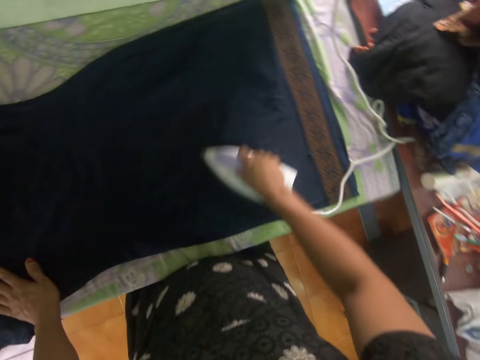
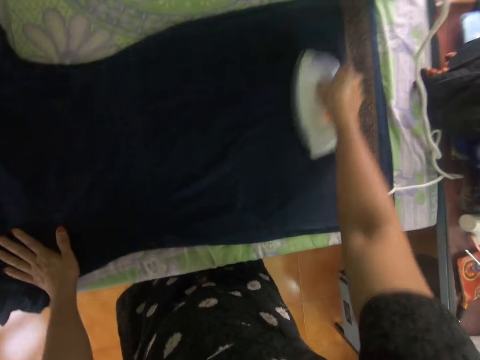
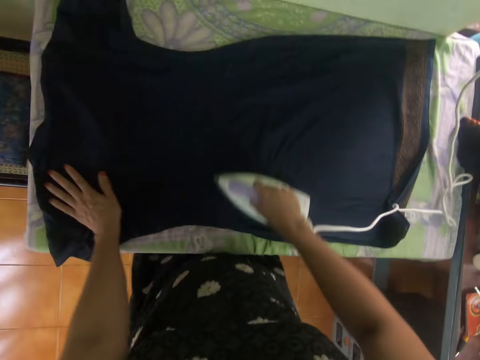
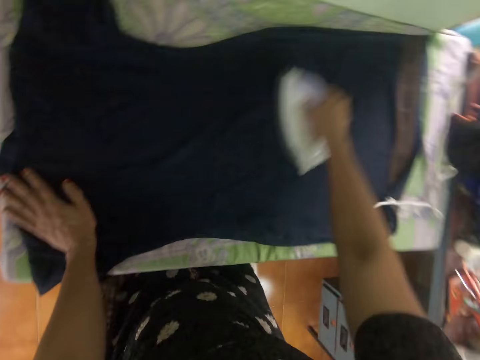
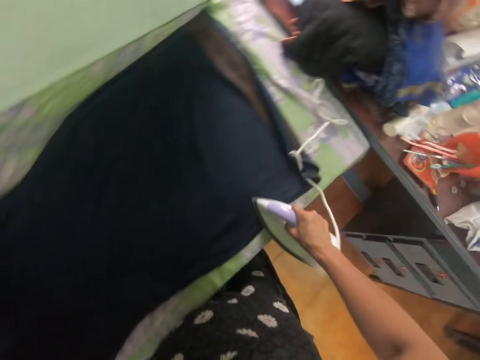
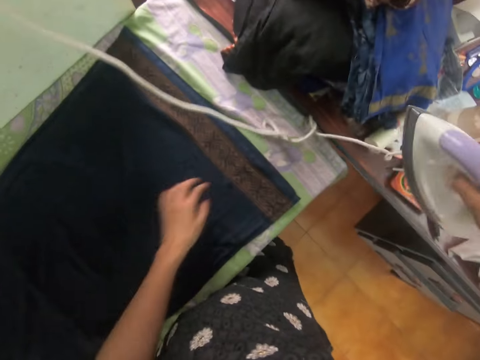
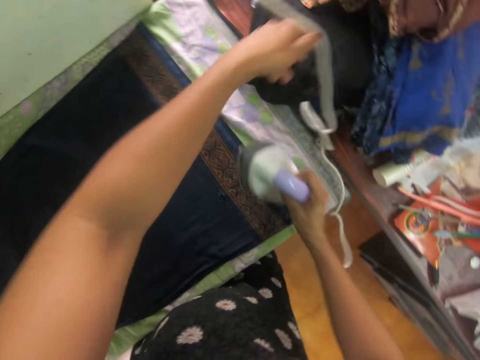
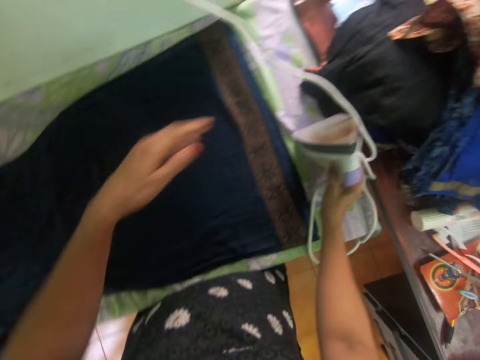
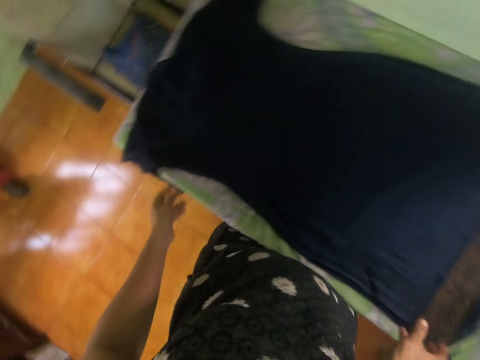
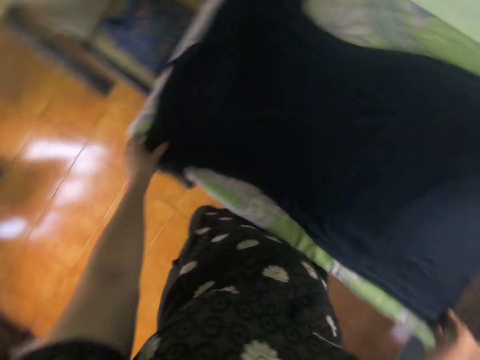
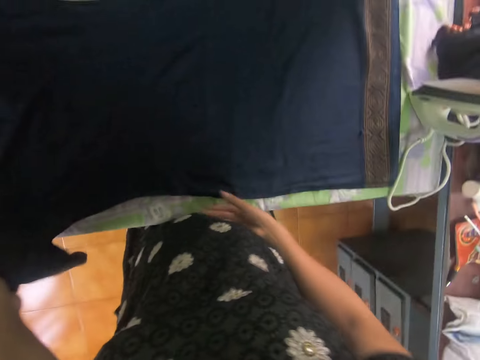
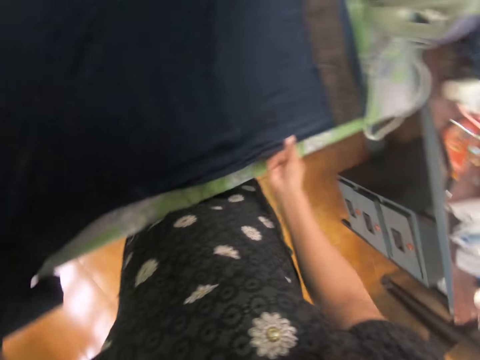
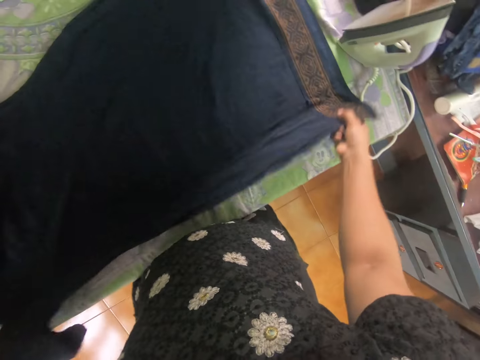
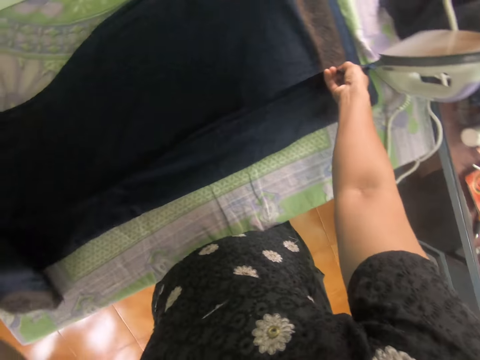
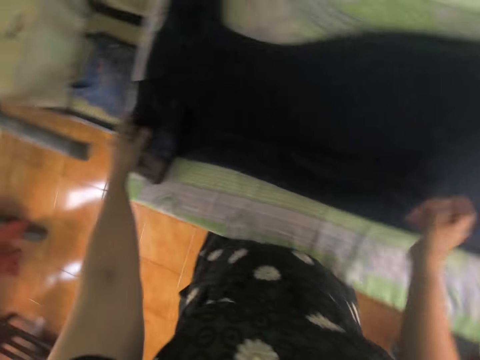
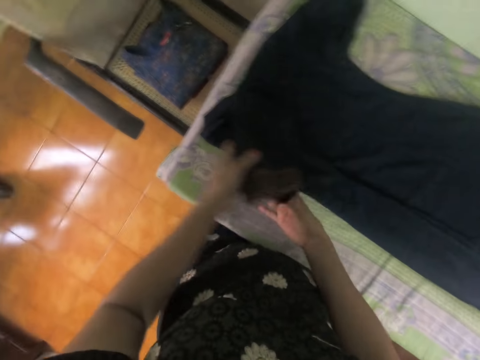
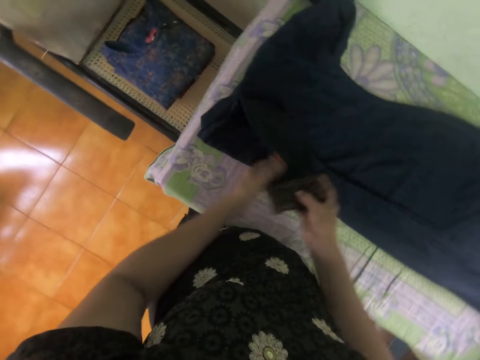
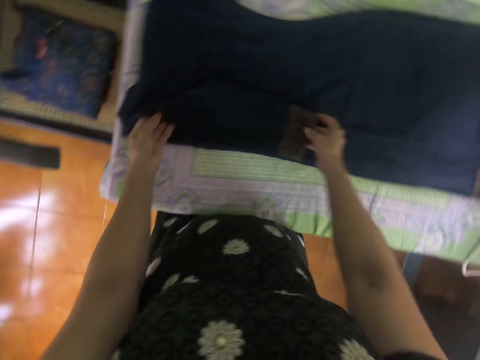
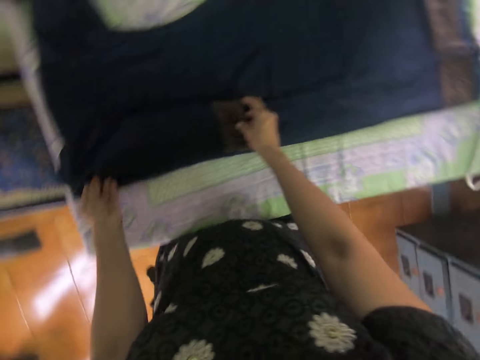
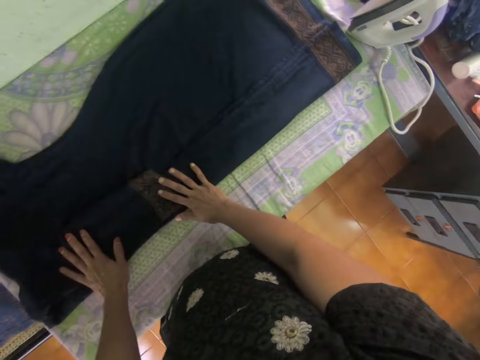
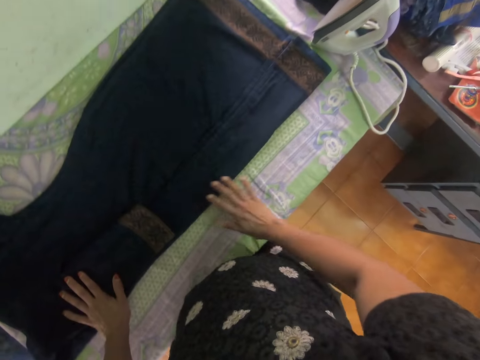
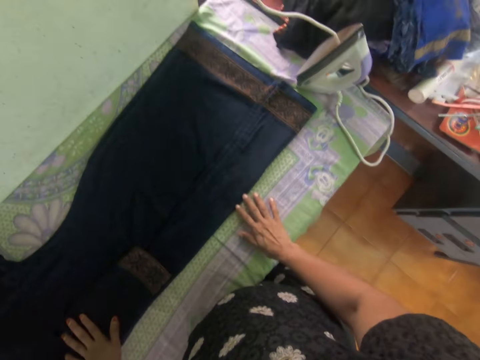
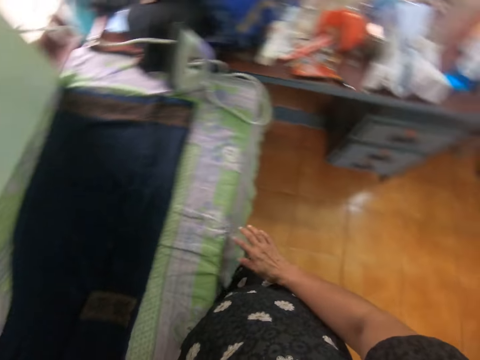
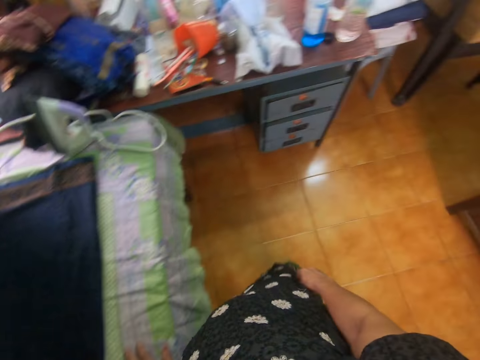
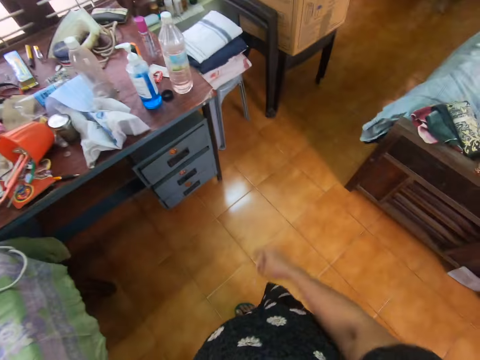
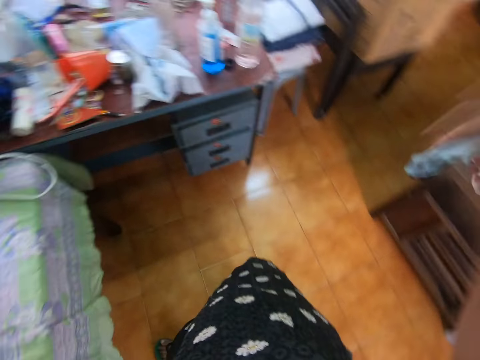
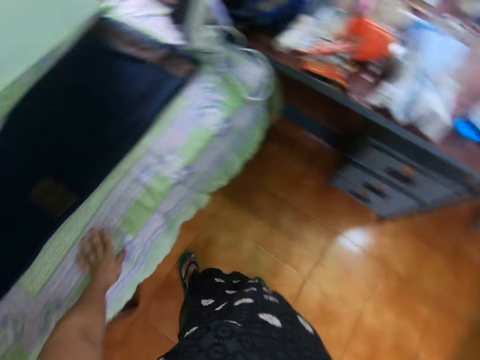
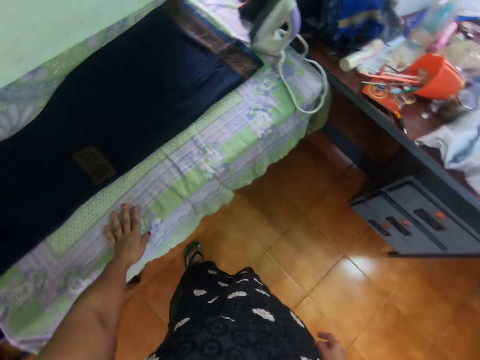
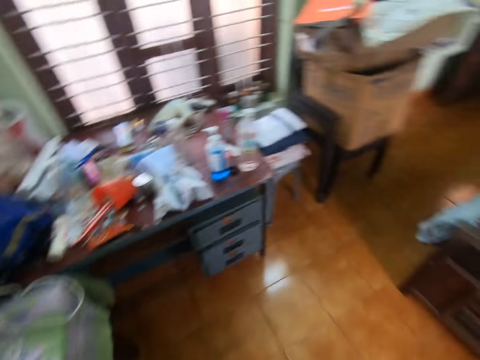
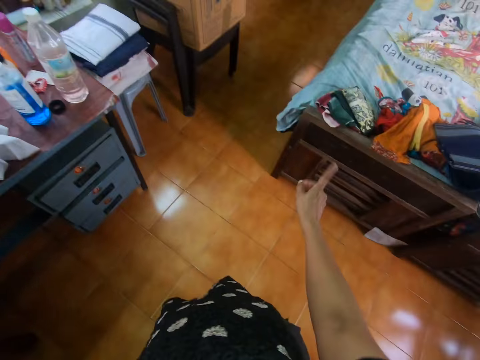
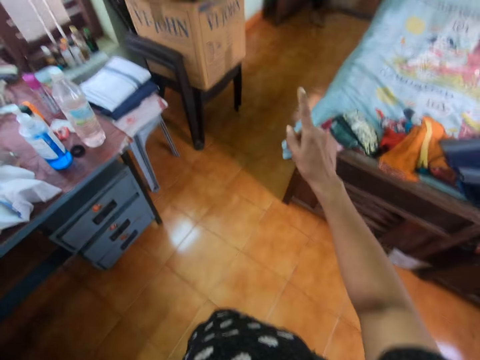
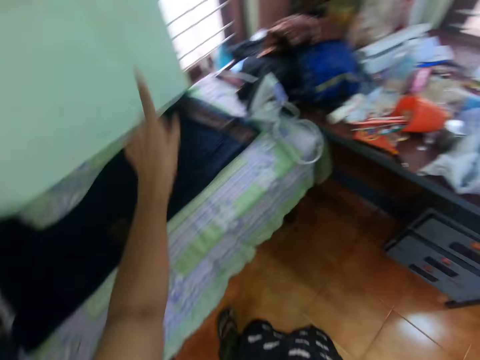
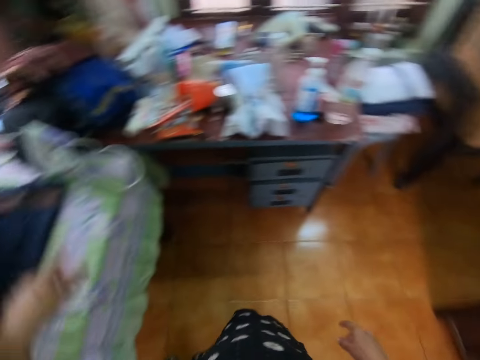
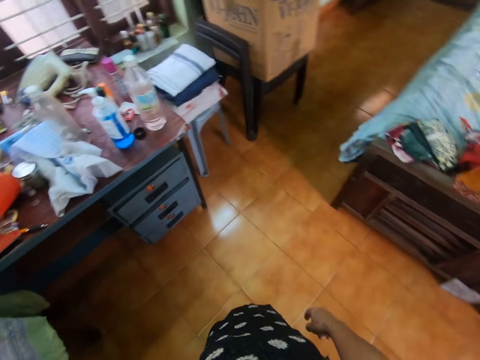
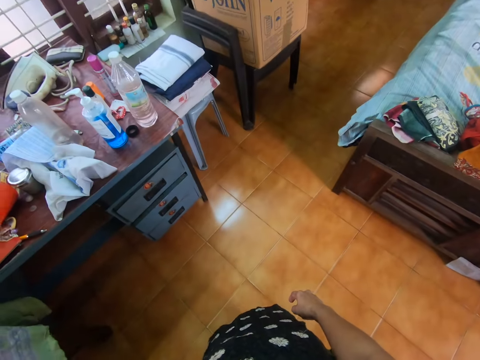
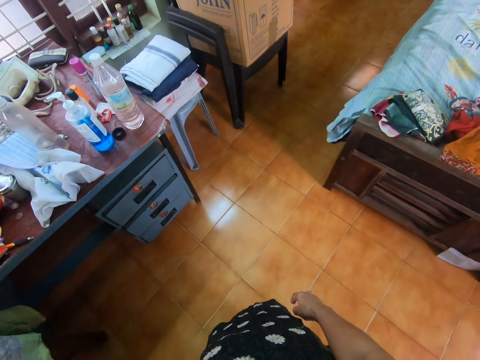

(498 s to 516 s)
The camera wearer drops the iron on the table. He takes the cloth. He folds the cloth. He turns around. He stretches his hand. He looks around the house. He puts down his hand. He gestures with his hand. He lifts up his hand.

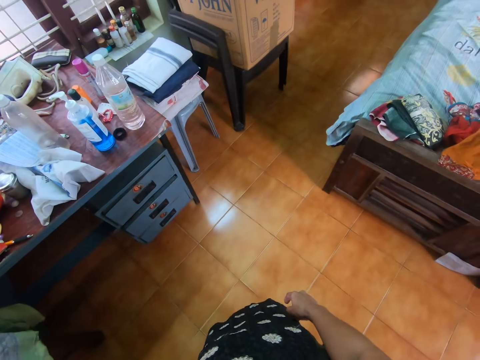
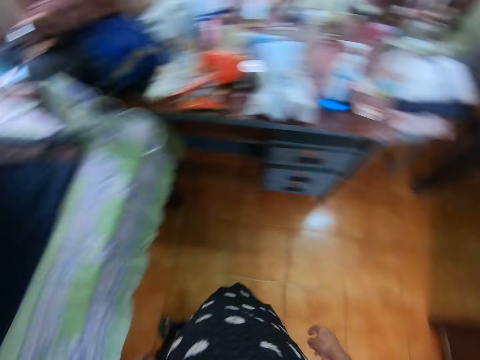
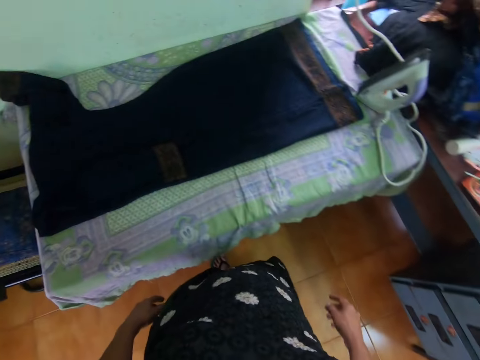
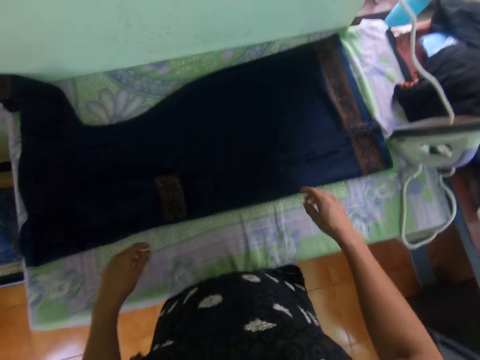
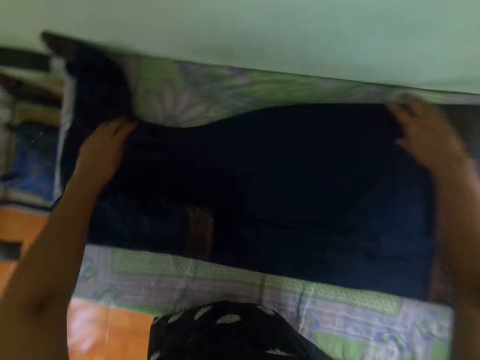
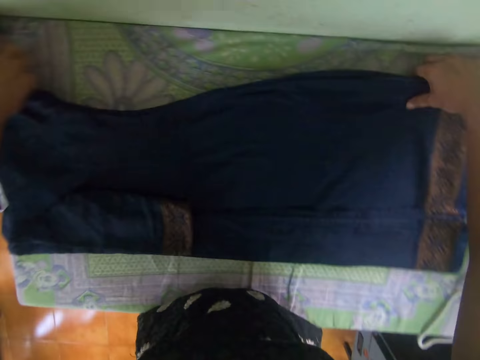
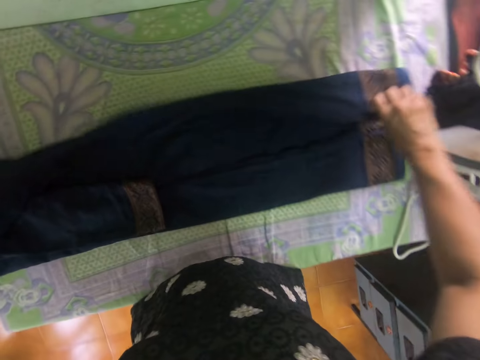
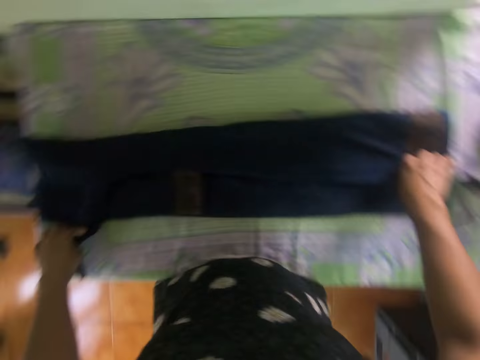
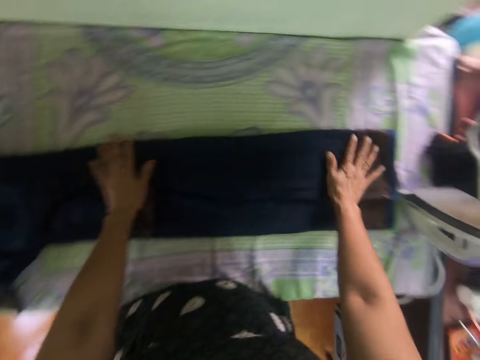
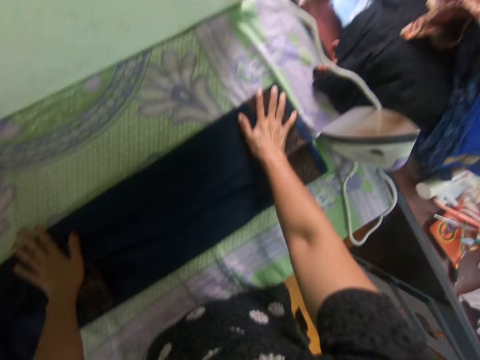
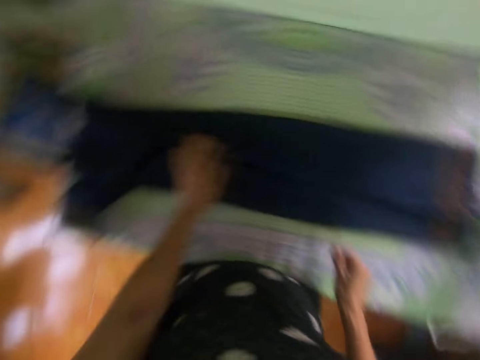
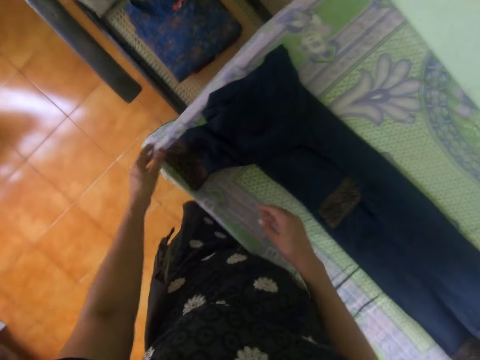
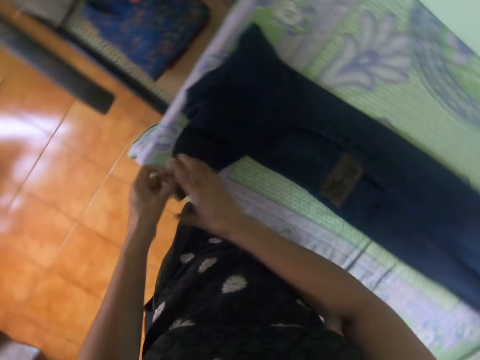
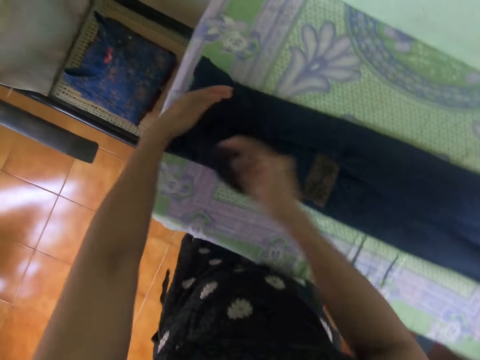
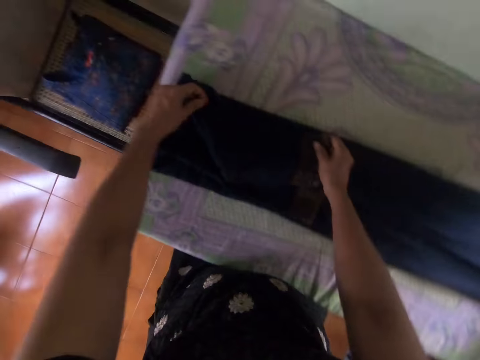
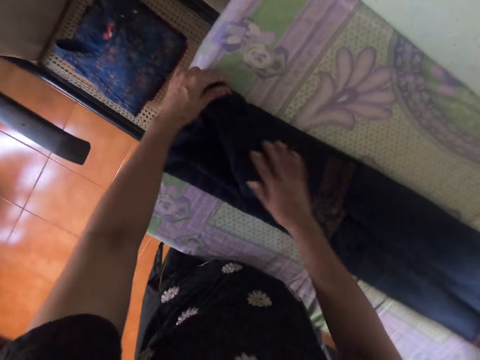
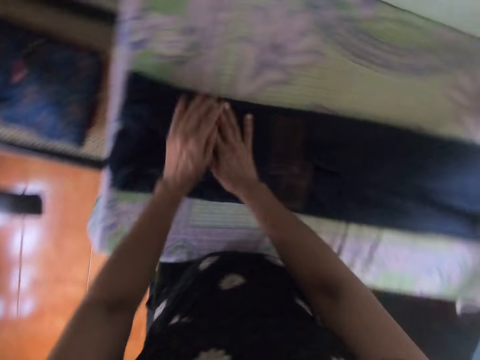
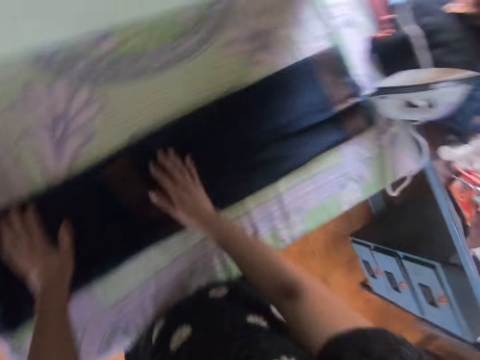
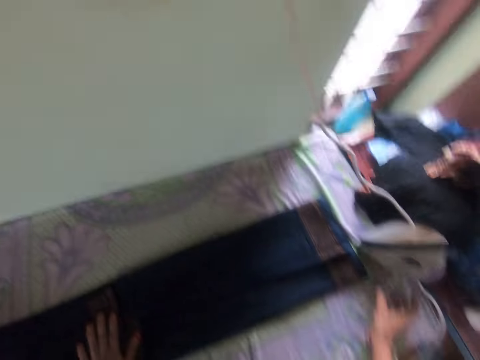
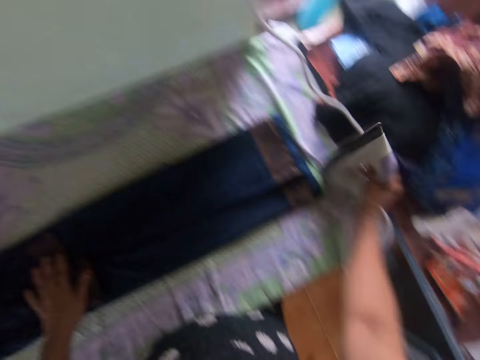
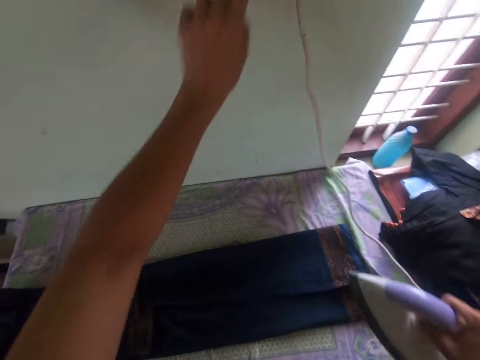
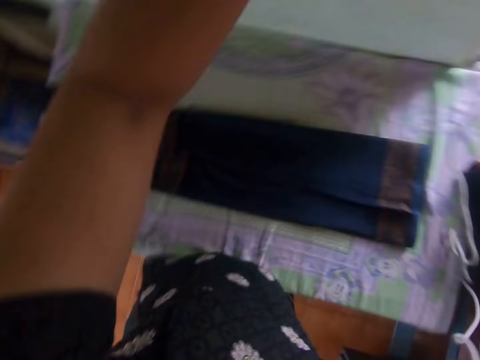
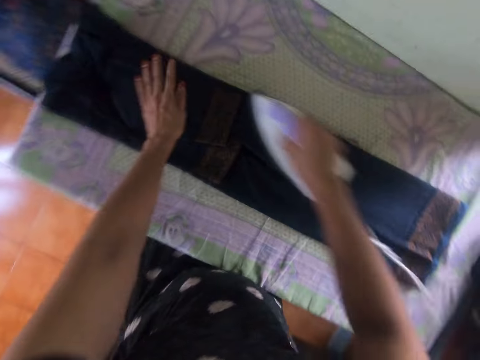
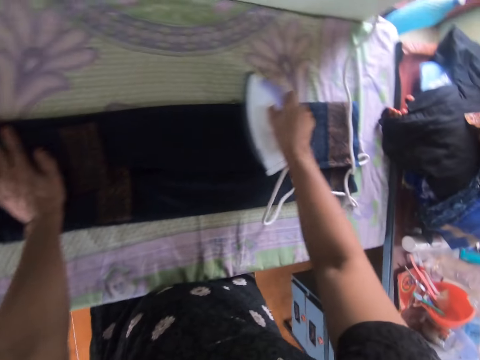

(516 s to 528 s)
The camera wearer folds the cloth. They take the iron box, switch the power socket and iron the dress.
